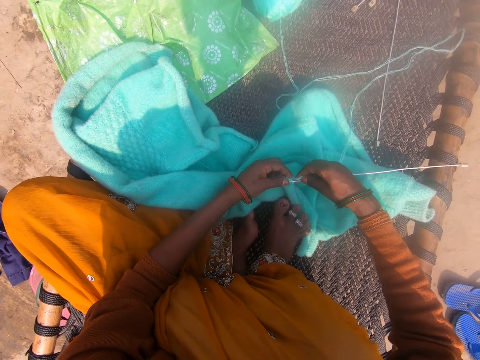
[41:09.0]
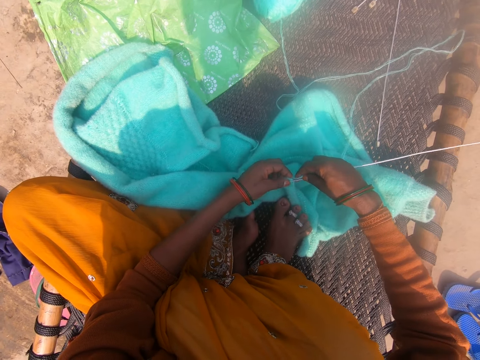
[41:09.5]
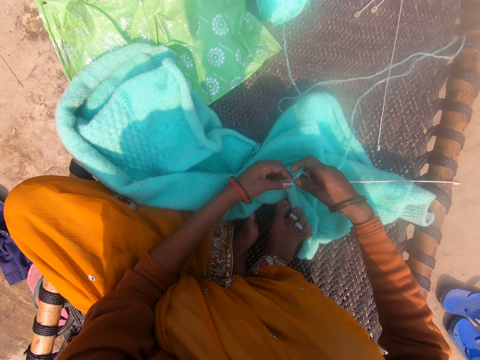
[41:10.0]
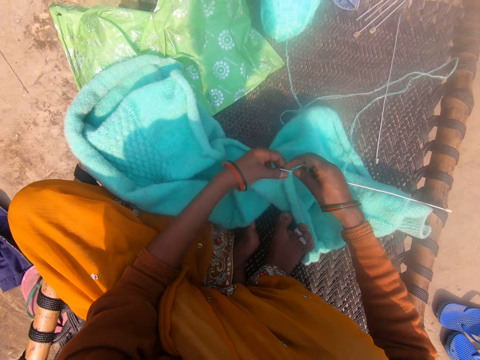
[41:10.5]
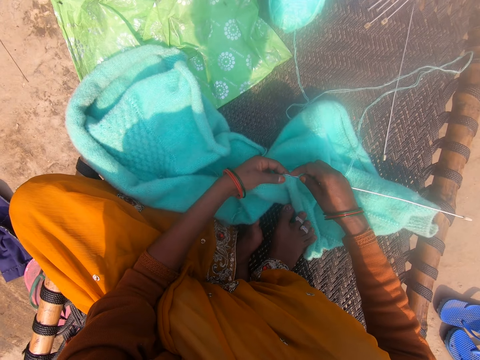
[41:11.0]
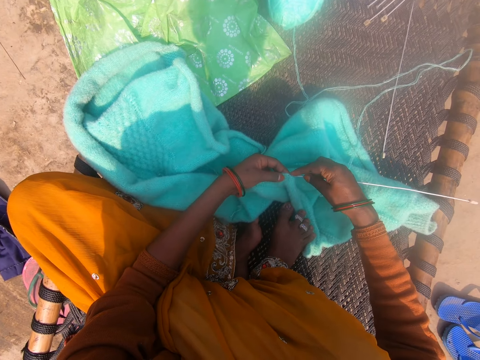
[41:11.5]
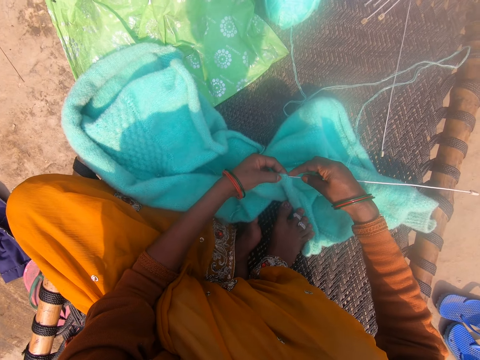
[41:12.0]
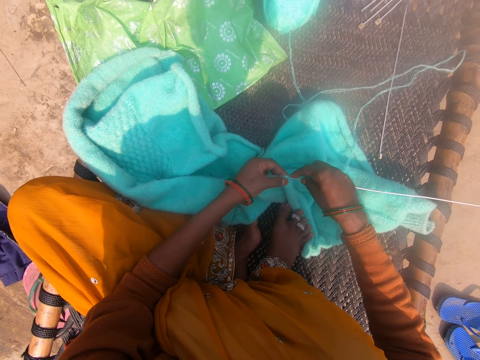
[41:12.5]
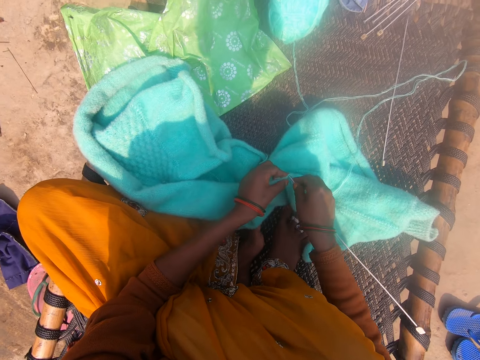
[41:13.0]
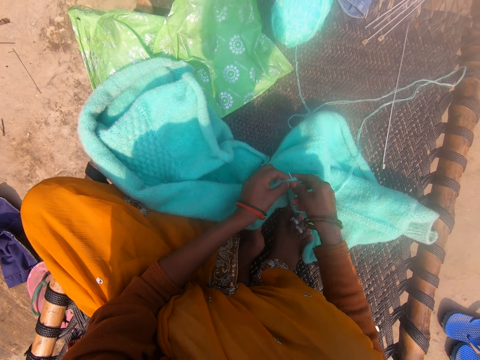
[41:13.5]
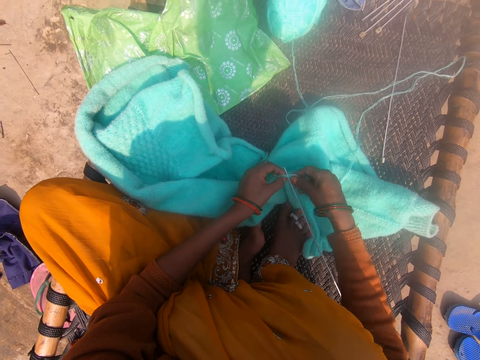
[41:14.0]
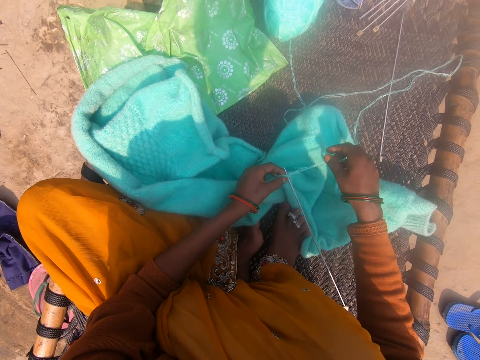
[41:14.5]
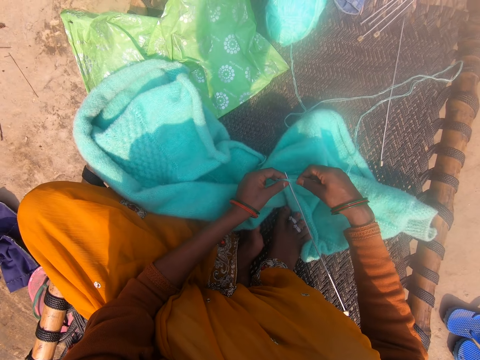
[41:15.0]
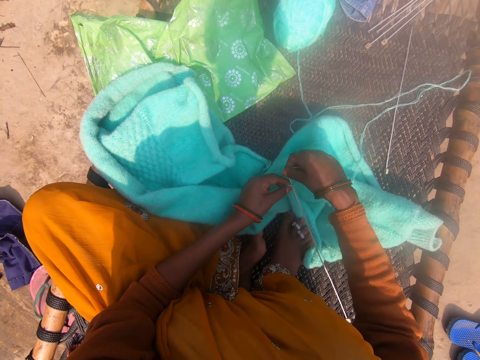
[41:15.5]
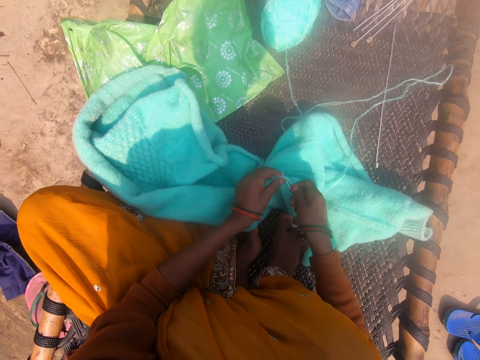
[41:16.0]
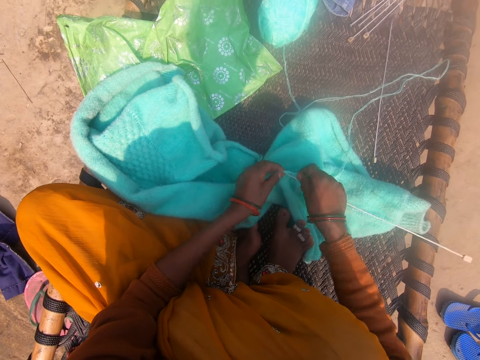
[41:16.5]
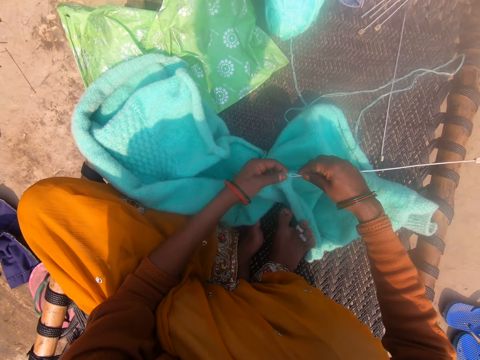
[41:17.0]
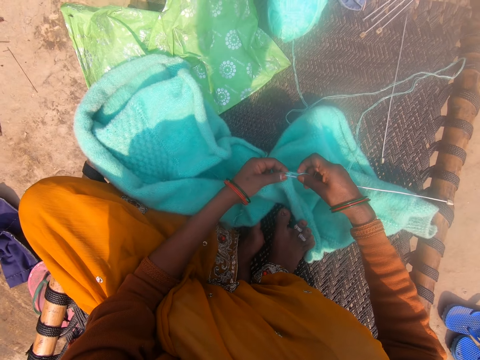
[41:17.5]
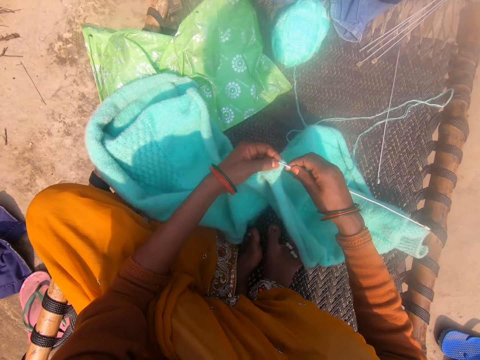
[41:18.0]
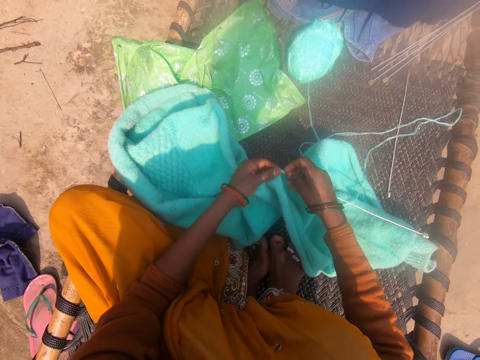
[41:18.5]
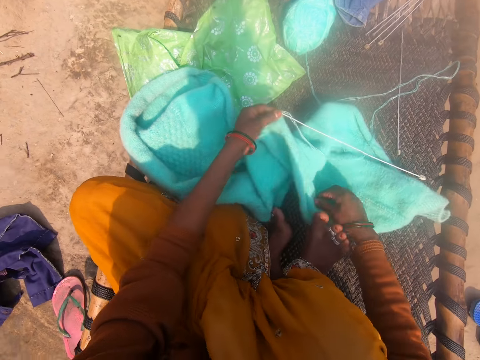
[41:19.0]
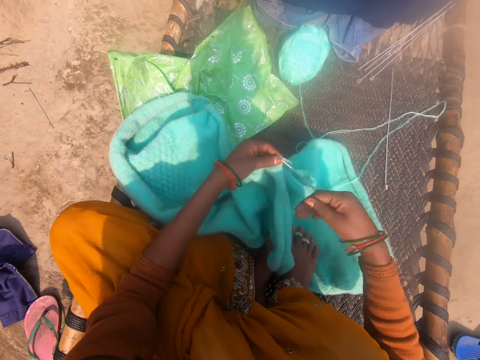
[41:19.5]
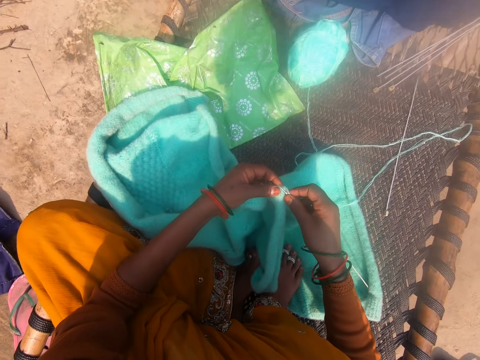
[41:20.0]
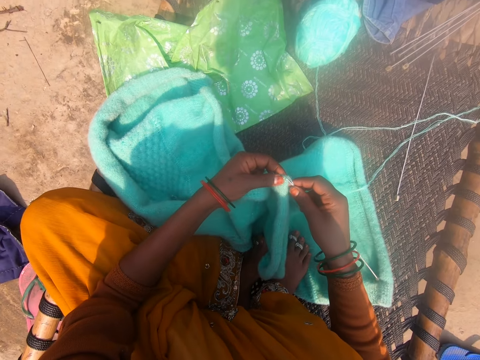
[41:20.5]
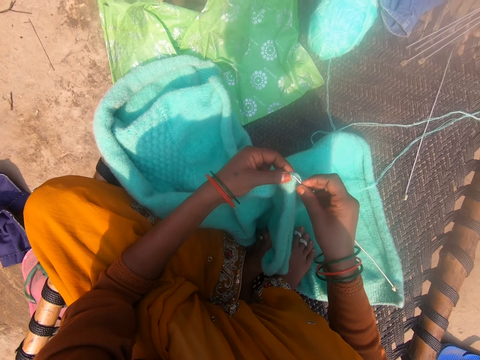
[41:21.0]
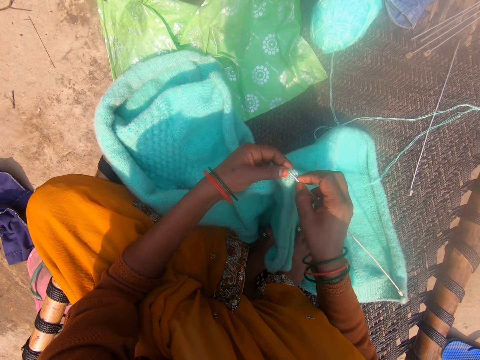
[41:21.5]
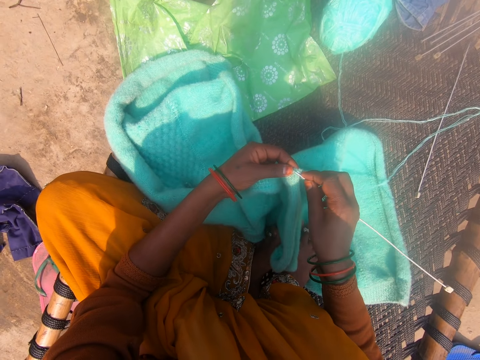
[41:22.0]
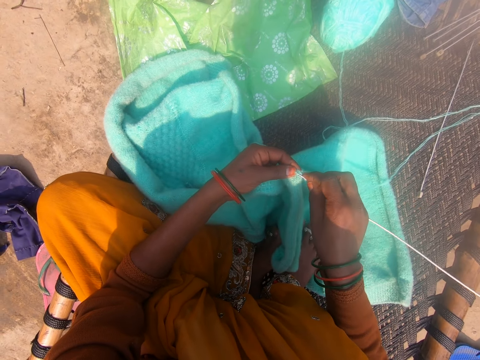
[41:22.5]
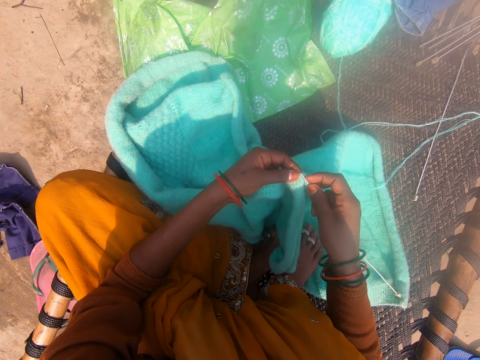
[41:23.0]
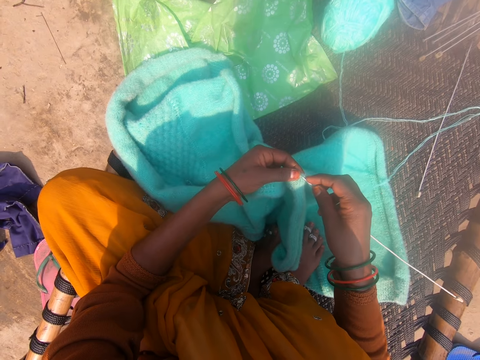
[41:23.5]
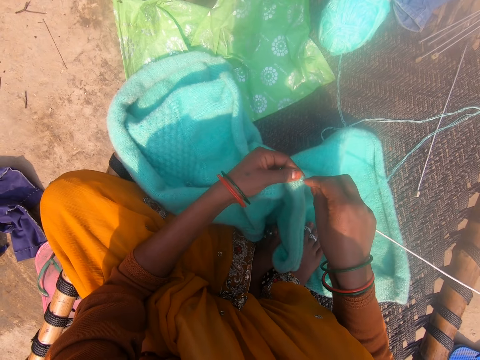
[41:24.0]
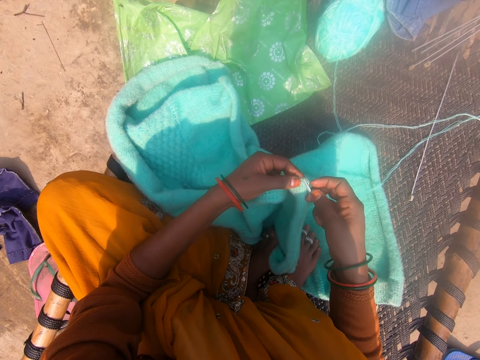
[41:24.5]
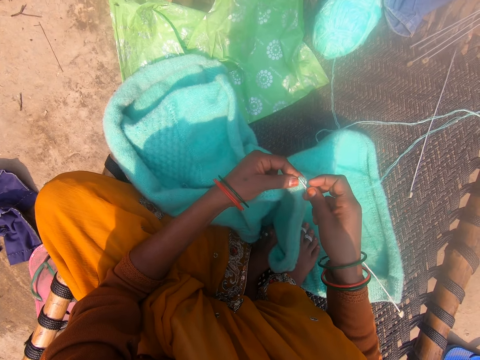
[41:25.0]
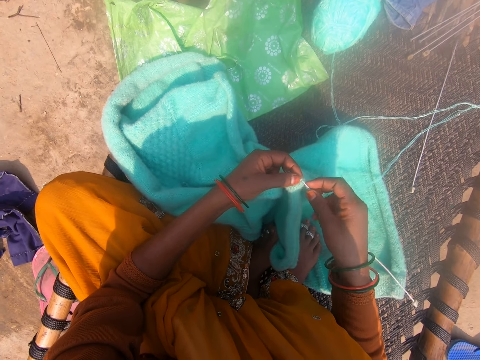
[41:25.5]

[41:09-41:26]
The camera wearer rolls the thread around the crochet. They sew the sweater. They adjust the cardigan on the mat. They hold the sweater with a leg. They hold the crochet. They knit the cardigan with the knitting needle.

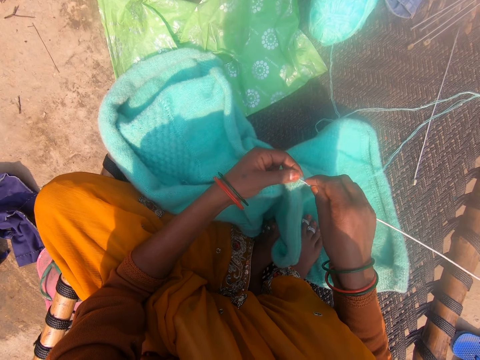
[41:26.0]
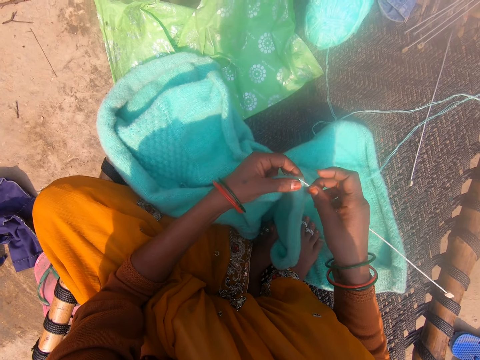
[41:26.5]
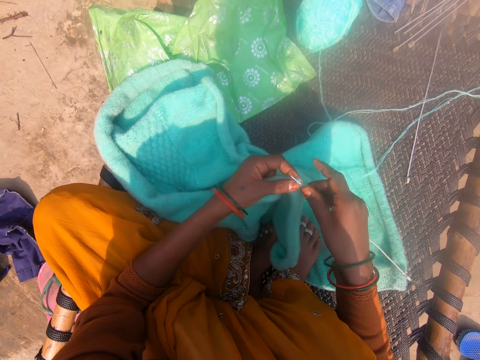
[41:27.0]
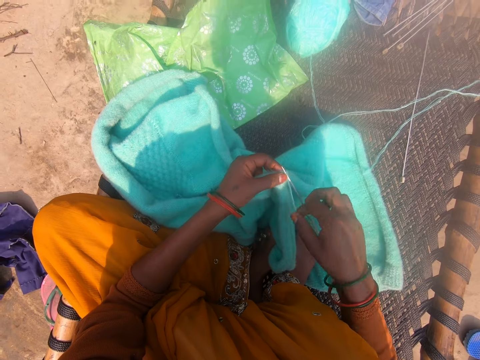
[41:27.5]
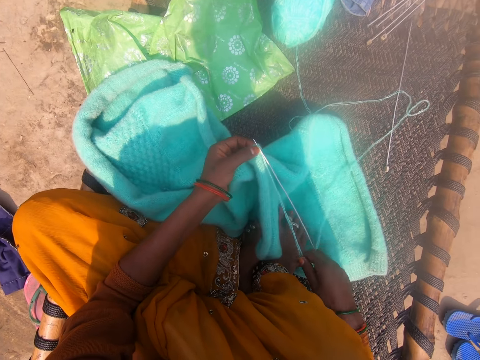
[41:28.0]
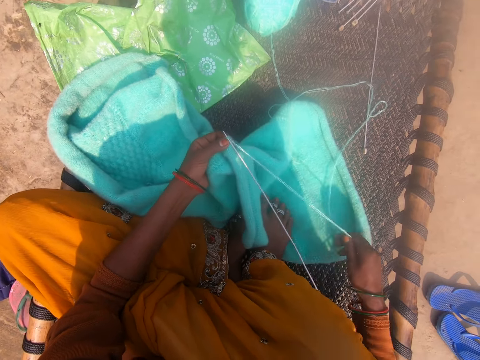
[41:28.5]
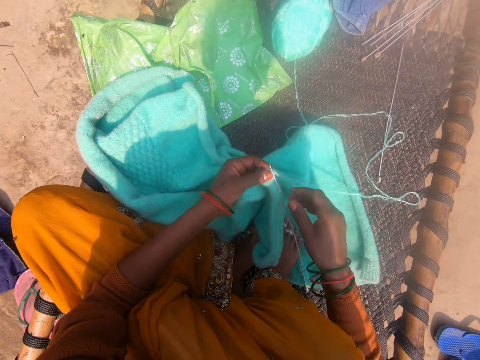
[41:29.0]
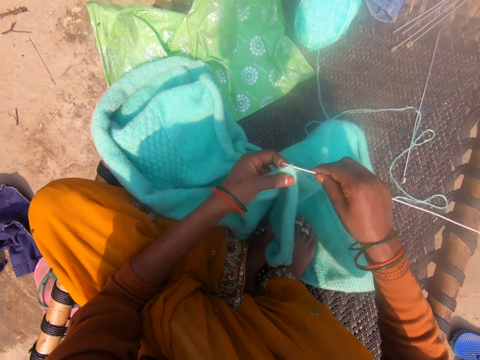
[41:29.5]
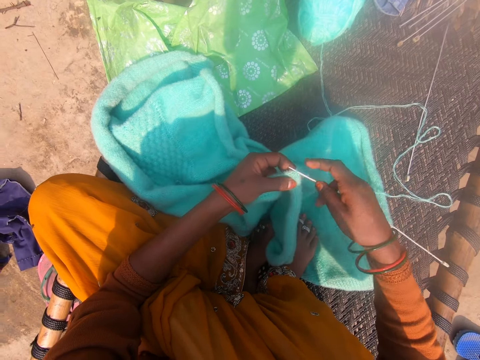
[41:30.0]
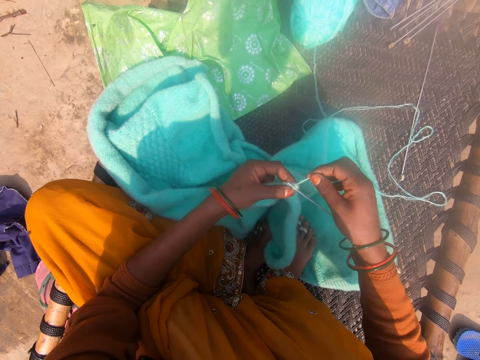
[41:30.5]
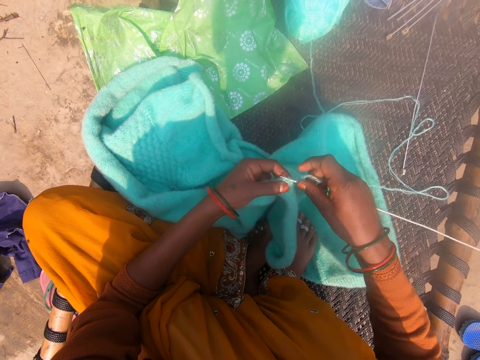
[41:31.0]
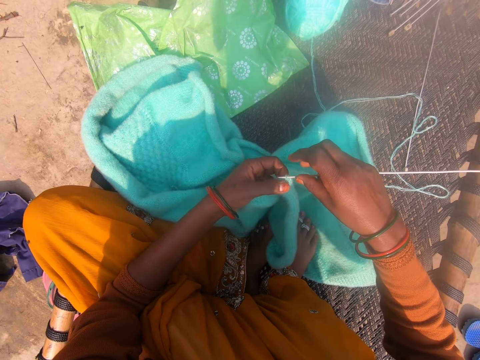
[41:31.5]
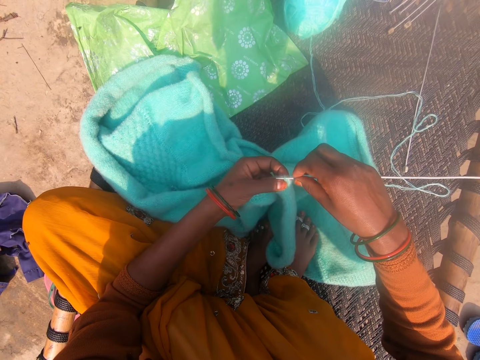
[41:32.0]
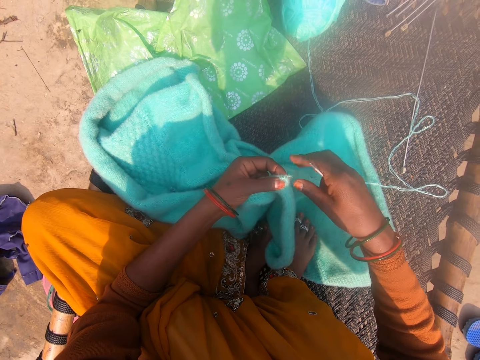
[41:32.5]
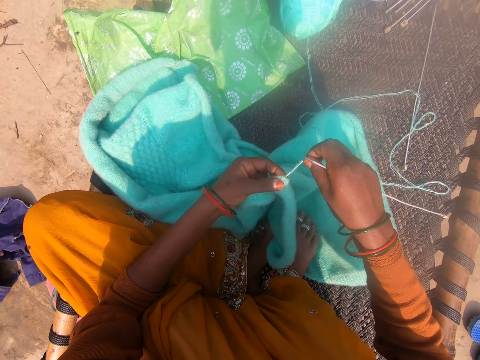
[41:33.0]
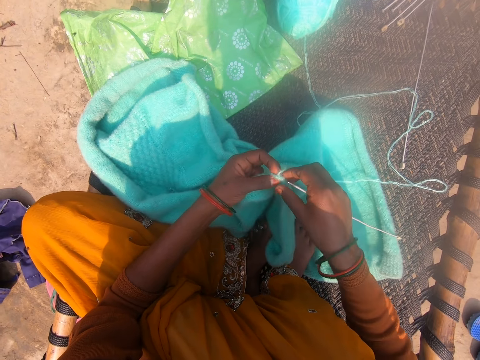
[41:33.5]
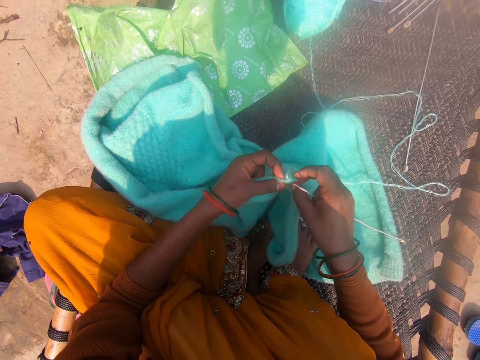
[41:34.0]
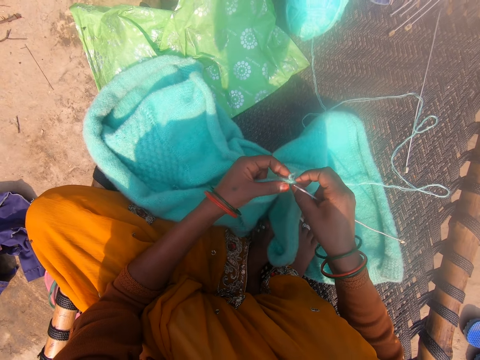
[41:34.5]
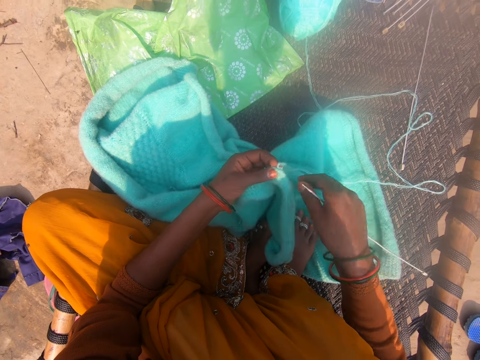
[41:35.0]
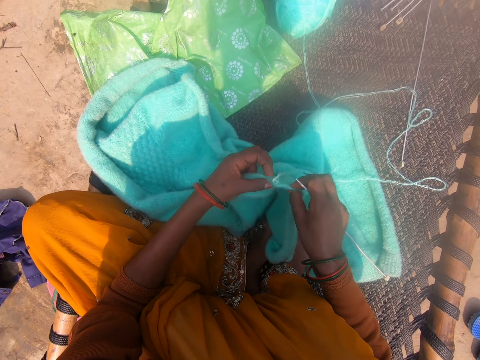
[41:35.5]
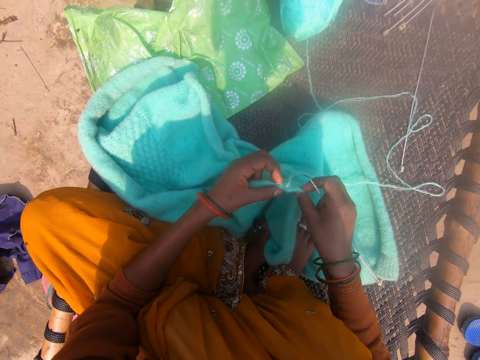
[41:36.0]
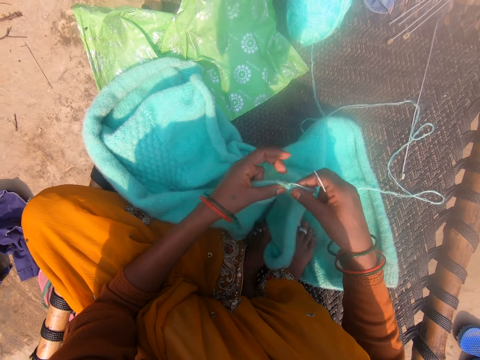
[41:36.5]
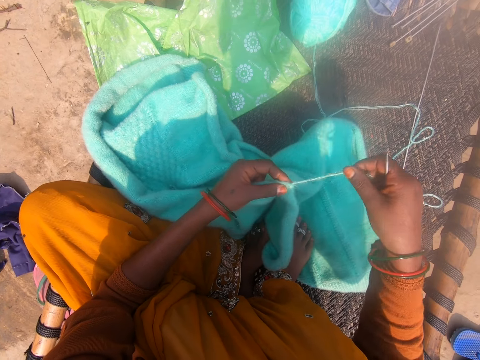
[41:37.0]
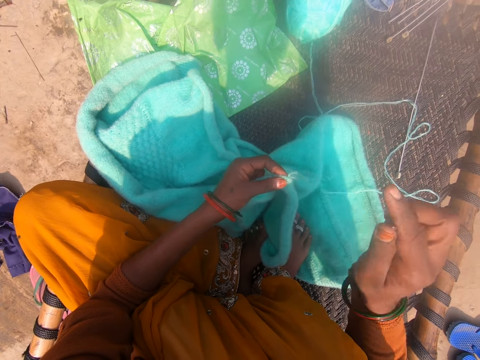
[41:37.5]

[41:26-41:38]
The camera wearer holds the thread. They straighten the thread. They hold the crochet. They hold the thread. They hold the sweater. They straighten the thread.
